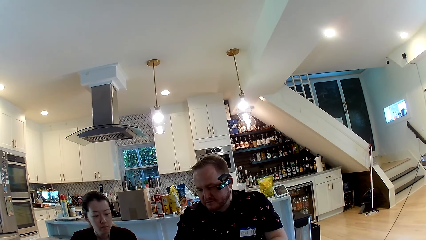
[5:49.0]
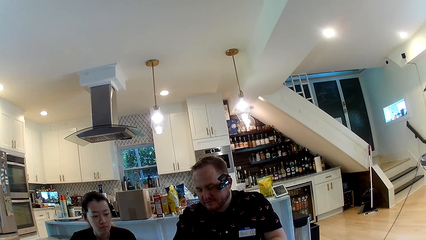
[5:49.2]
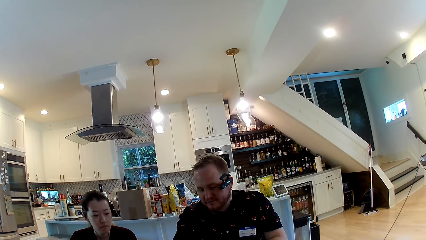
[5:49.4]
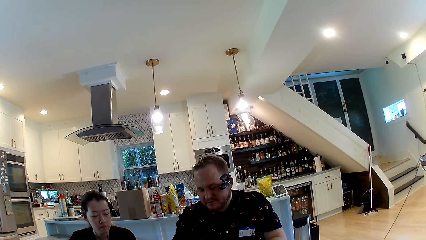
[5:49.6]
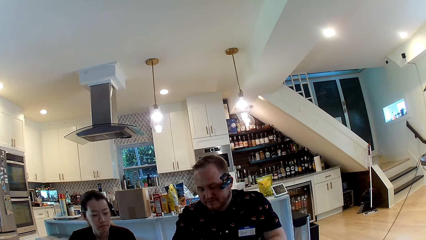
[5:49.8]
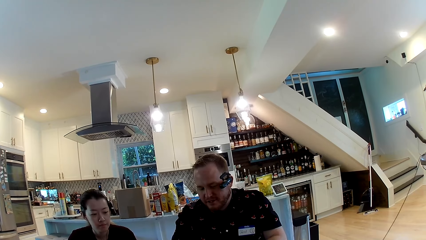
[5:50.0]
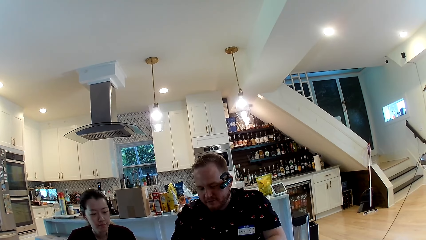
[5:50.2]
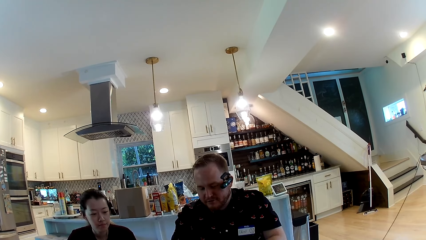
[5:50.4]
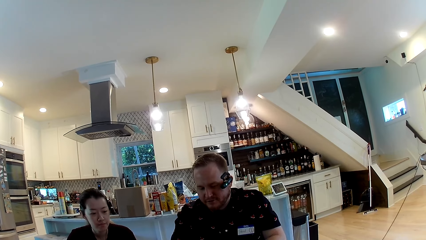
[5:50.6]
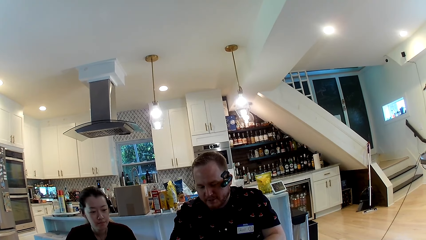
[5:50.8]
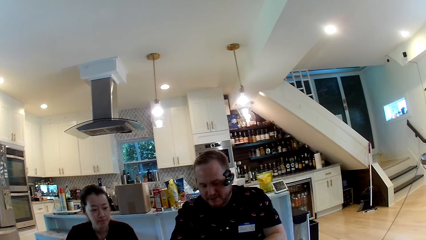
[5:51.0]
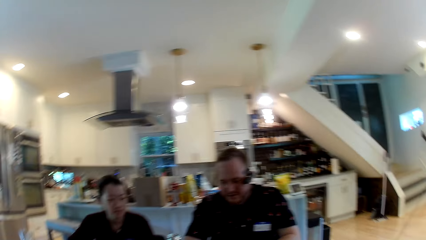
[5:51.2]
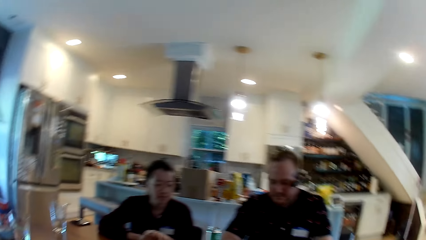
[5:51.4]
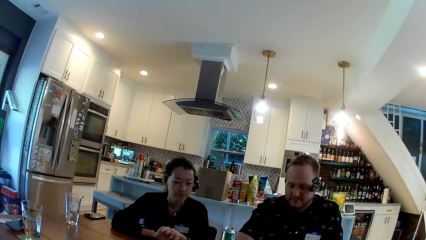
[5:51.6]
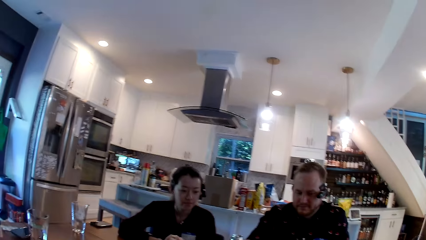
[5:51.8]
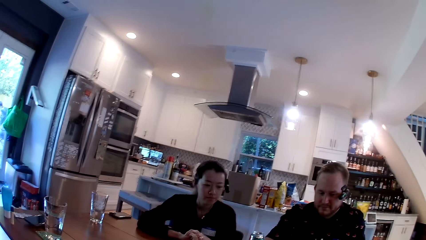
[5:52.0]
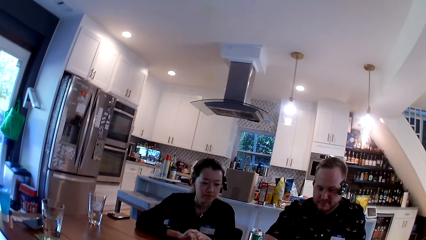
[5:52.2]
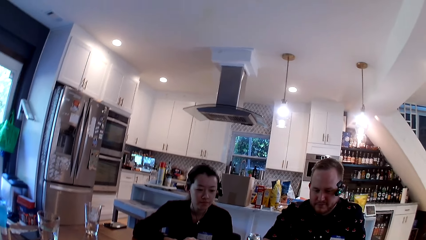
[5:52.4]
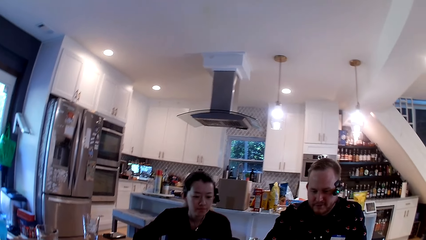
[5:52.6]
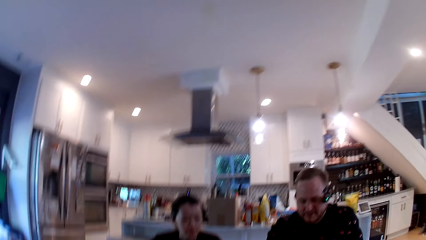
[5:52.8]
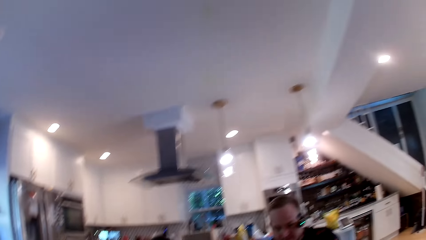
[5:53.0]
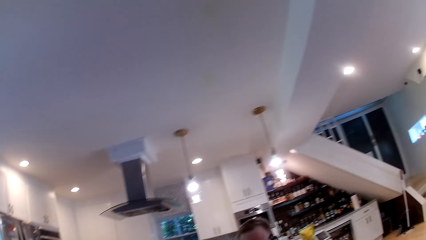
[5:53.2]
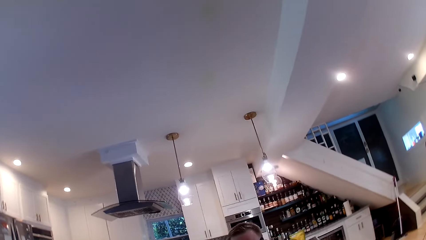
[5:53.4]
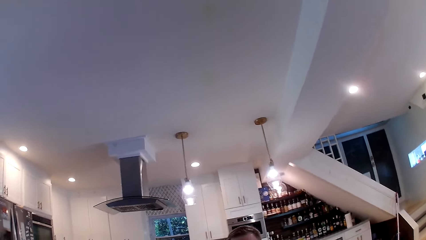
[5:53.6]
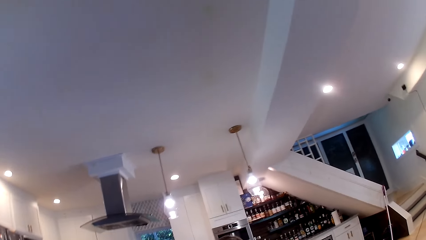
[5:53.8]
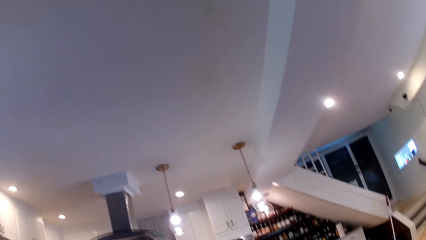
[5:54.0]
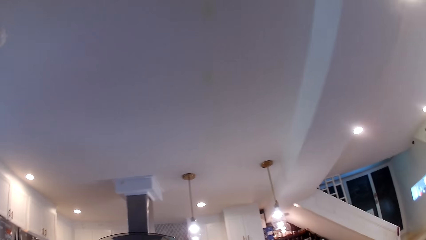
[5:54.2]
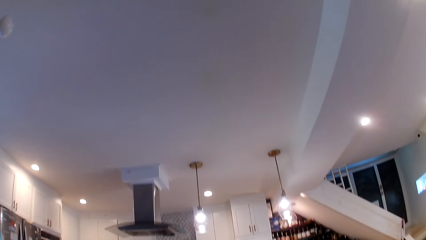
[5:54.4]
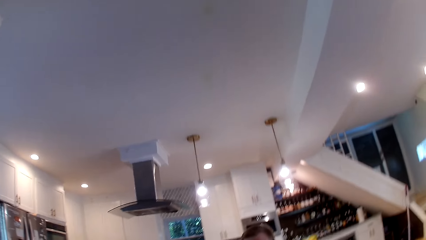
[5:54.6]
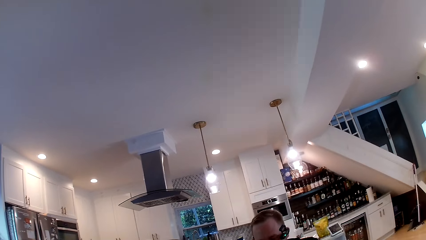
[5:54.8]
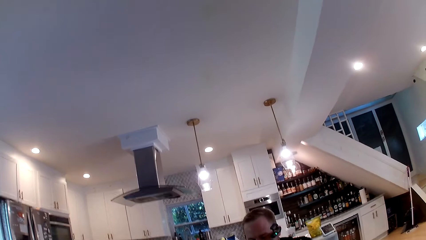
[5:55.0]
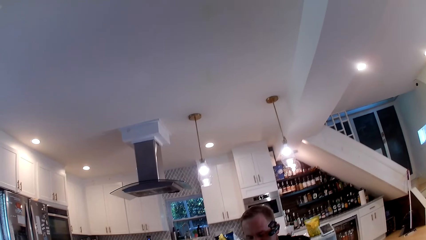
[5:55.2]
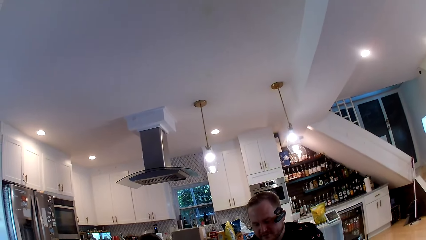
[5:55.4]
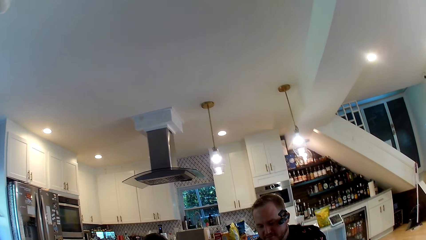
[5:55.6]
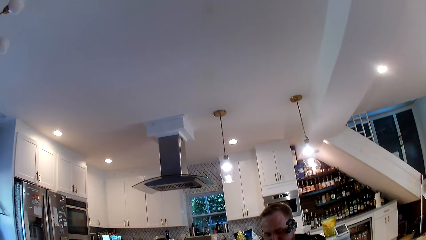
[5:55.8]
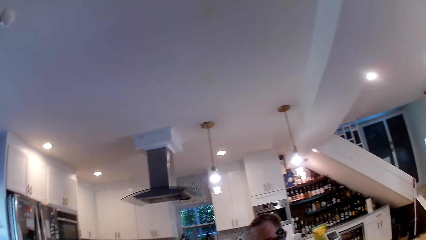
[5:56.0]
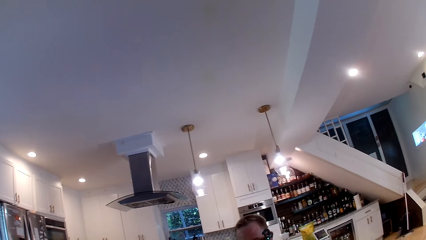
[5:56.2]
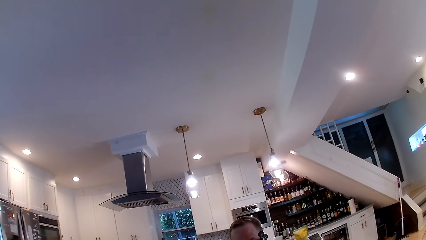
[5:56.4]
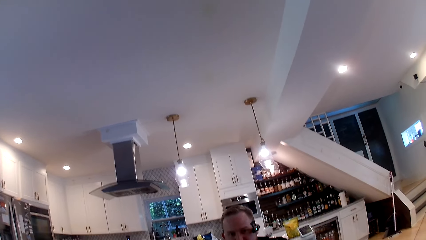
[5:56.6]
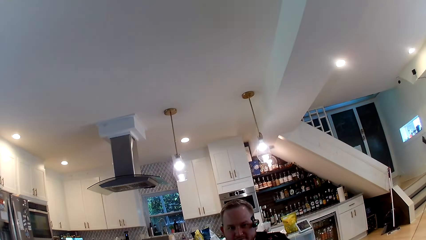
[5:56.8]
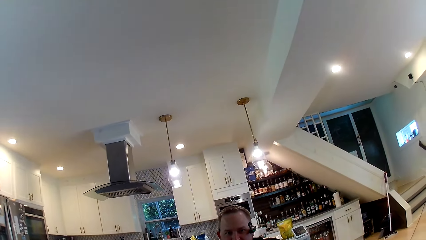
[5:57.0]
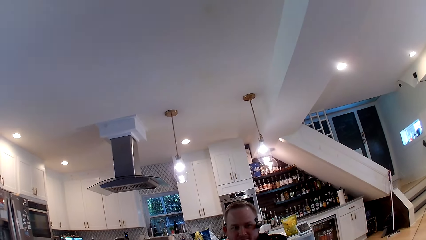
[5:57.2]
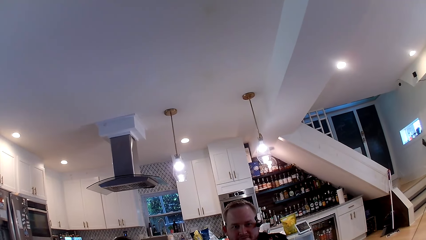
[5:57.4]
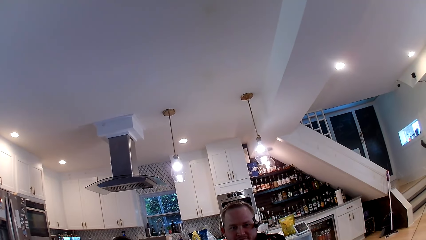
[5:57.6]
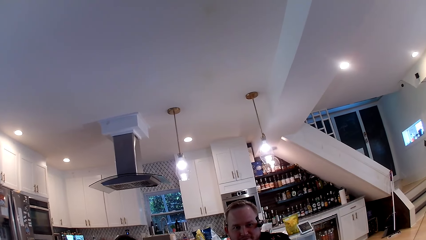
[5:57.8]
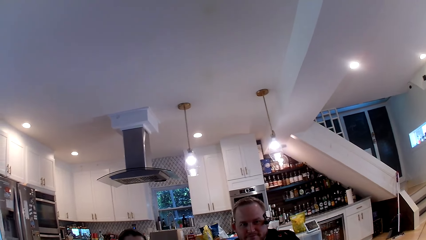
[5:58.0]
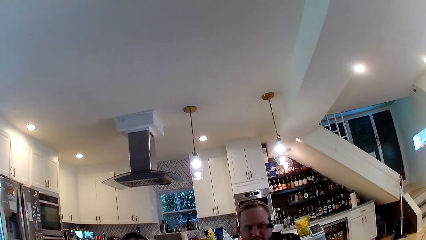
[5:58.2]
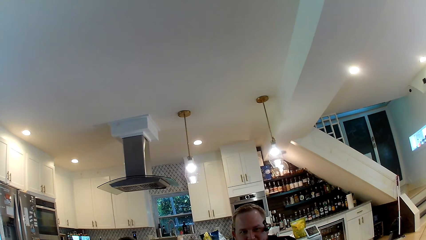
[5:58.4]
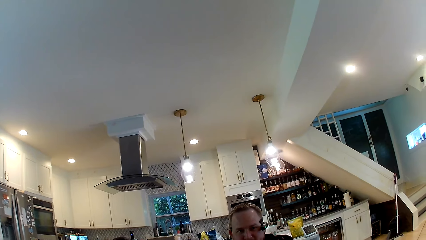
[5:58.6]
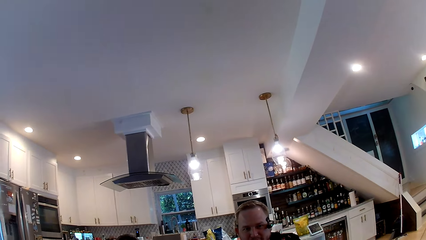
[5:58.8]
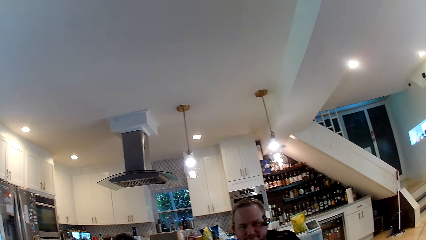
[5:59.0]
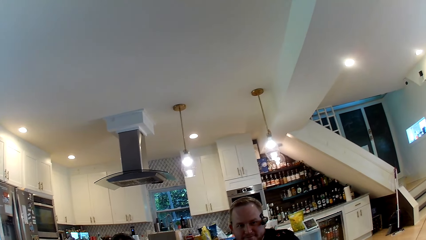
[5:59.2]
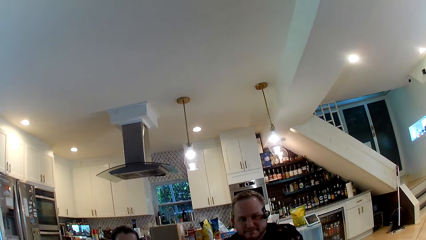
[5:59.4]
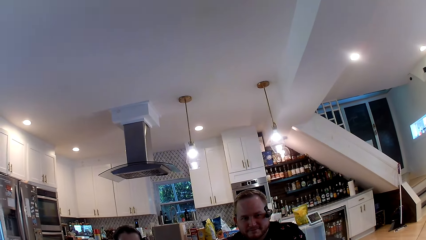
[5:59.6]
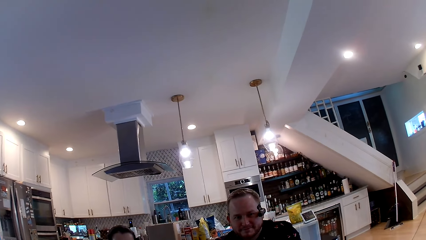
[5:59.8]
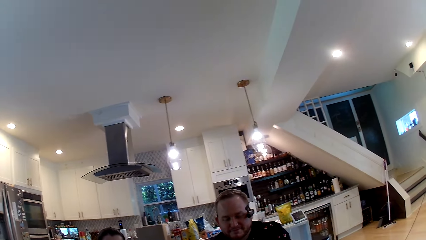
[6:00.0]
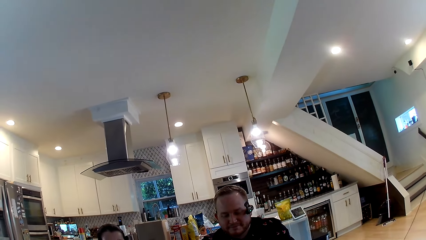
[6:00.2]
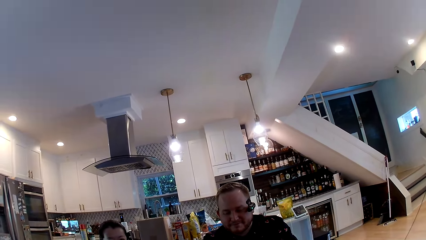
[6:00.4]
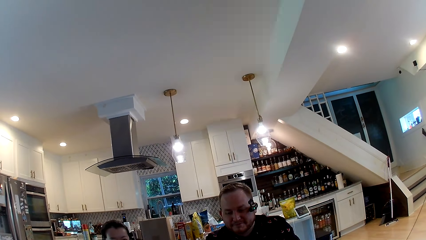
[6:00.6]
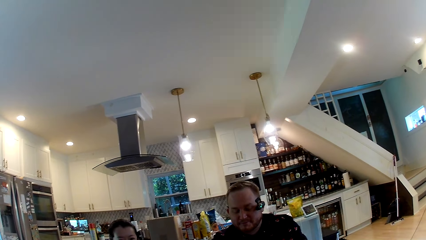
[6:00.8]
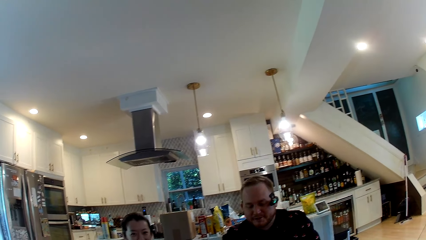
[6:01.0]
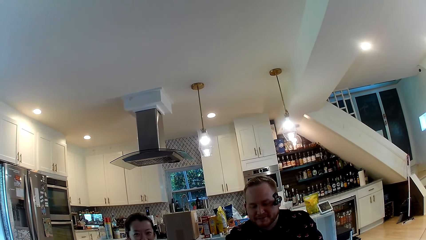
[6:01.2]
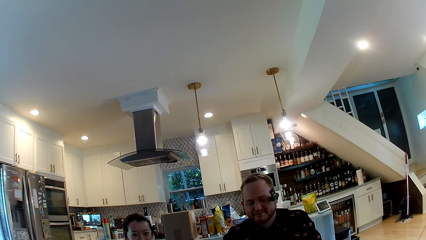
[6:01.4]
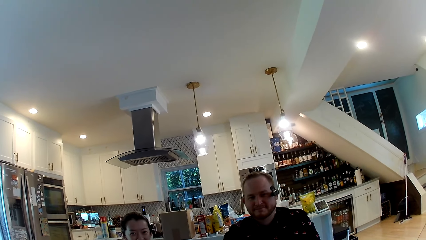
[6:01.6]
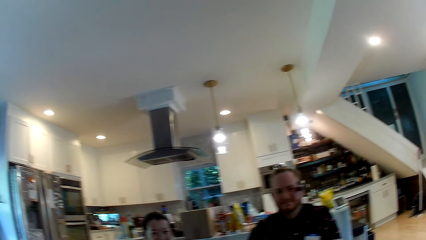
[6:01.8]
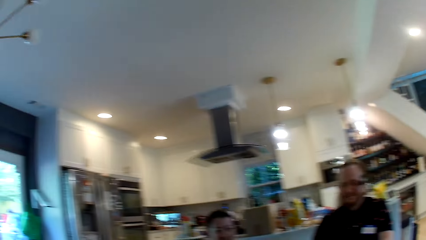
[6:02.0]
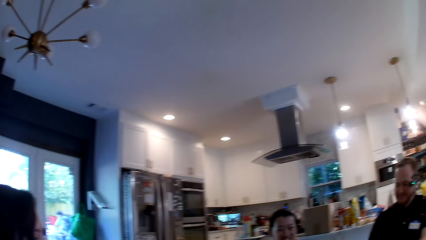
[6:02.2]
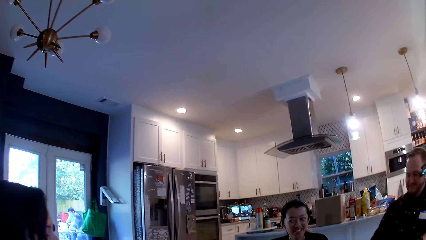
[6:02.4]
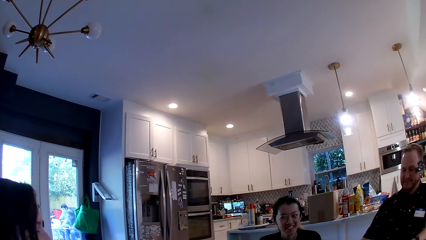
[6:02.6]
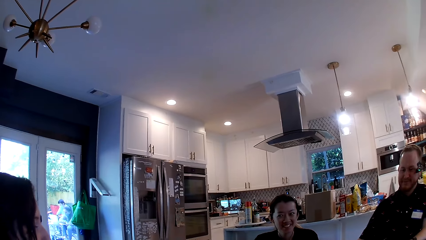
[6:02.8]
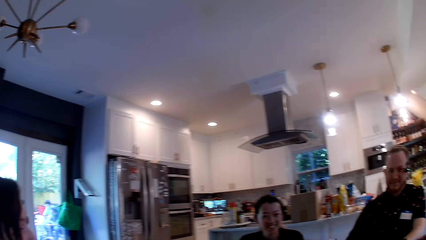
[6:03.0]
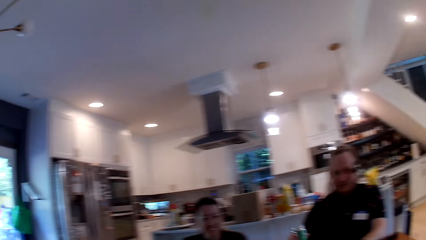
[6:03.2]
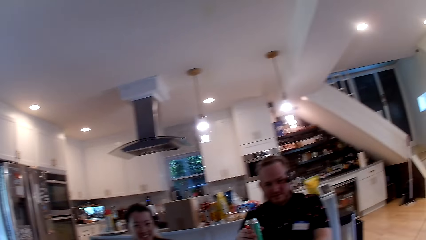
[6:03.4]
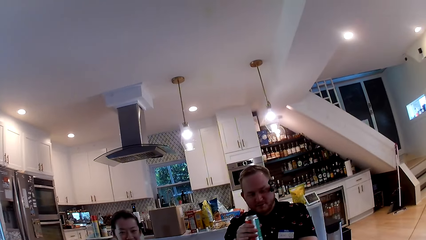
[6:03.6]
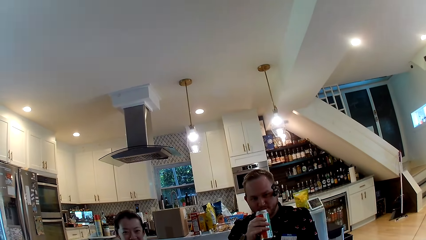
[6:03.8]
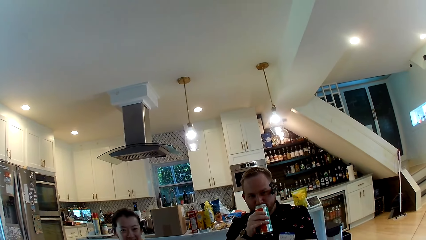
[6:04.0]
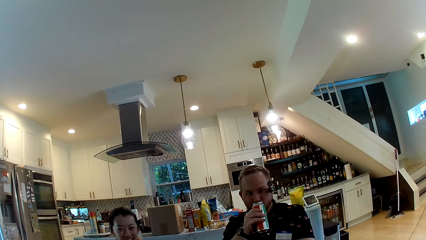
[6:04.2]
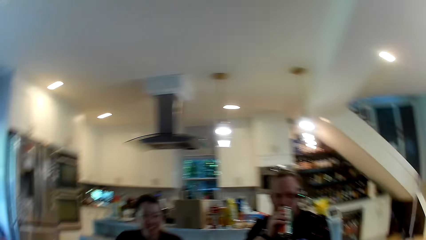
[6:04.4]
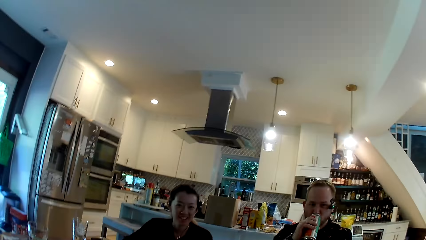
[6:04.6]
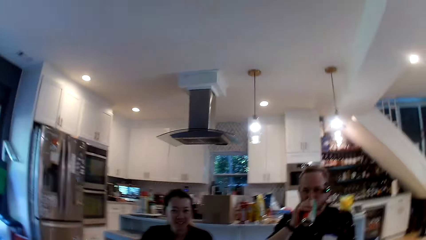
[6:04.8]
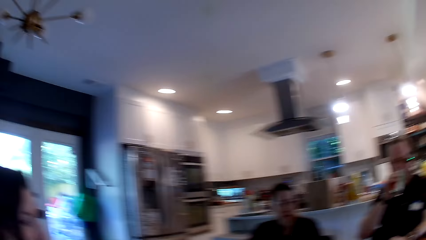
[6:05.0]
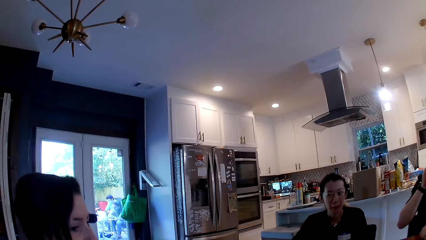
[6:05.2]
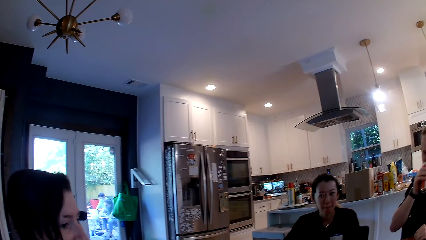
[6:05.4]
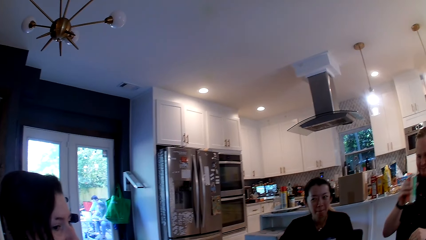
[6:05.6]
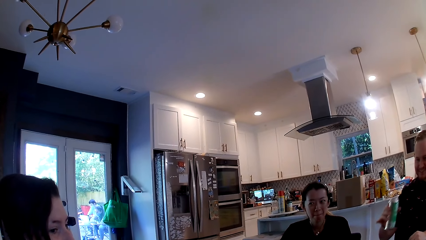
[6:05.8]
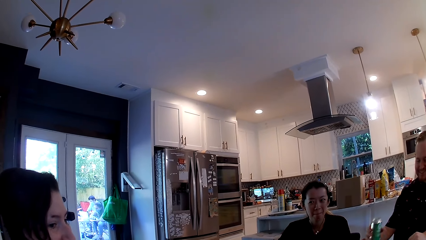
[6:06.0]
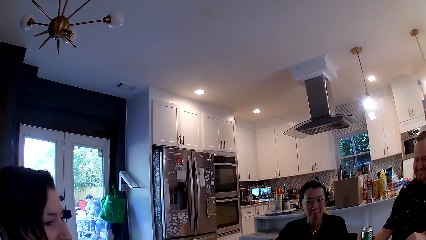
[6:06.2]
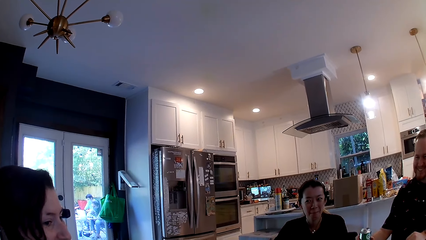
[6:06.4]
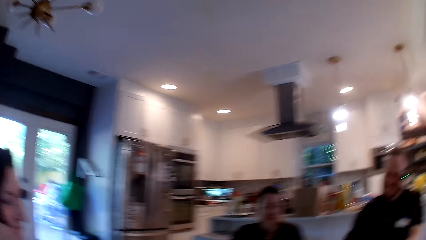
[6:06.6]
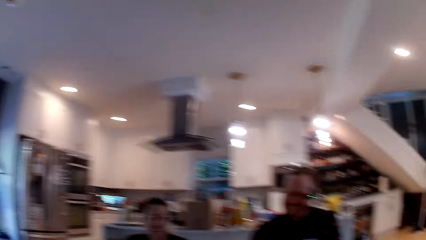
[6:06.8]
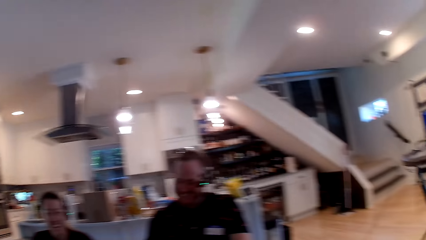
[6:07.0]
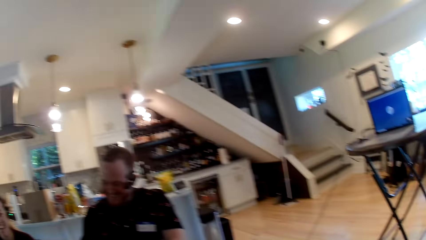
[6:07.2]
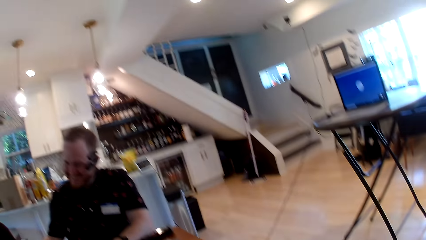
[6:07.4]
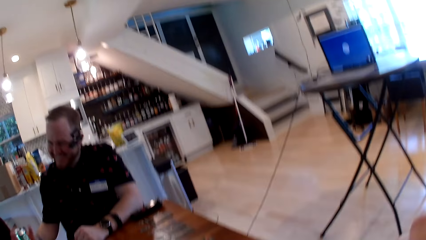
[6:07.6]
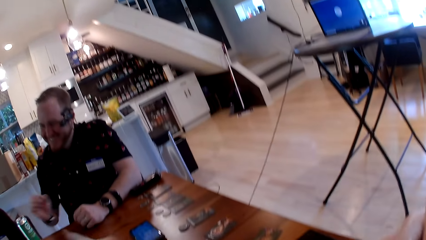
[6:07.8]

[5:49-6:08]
A man talks with the camera wearer and a lady. The camera wearer looks around. They talk with the man and the lady. They talk with the man. They look around. The man takes a canned drink on the table with his right hand. The man talks with the camera wearer and drinks the canned drink in his right hand. The camera wearer looks around. The man puts the canned drink down on the table with his right hand.
